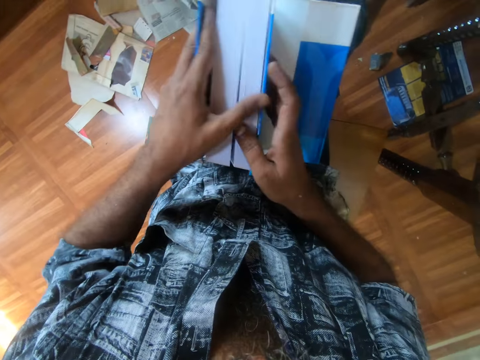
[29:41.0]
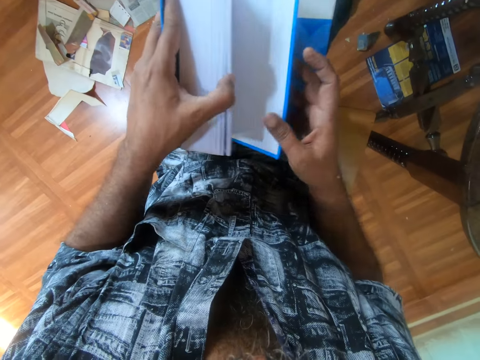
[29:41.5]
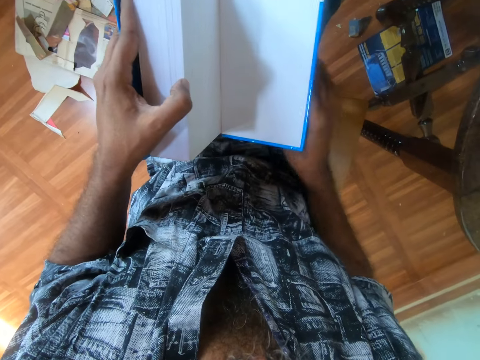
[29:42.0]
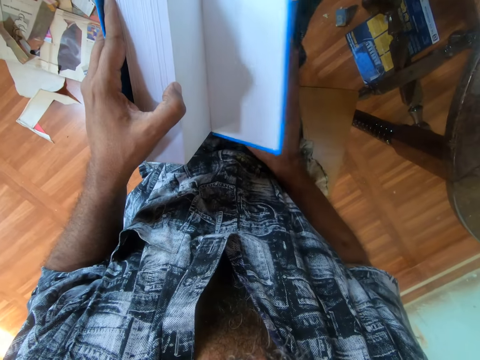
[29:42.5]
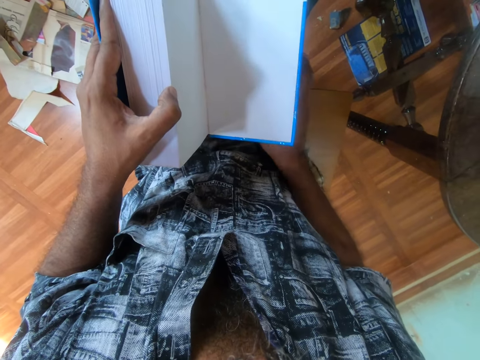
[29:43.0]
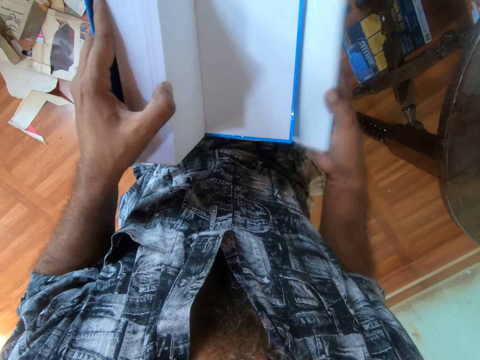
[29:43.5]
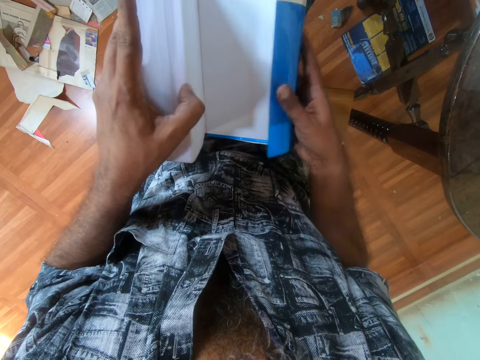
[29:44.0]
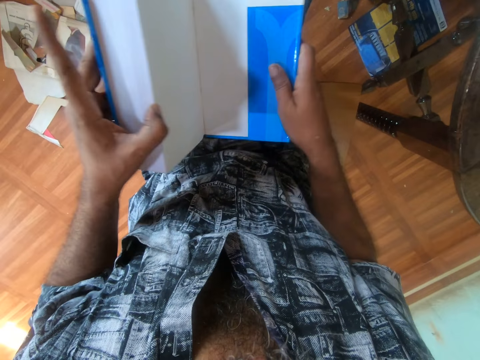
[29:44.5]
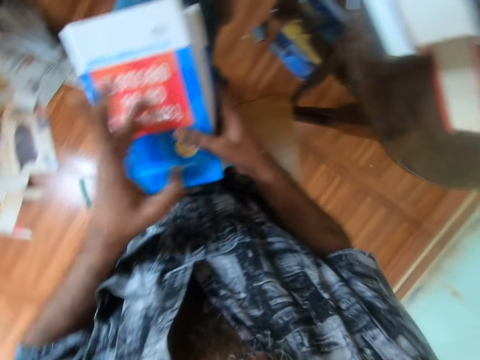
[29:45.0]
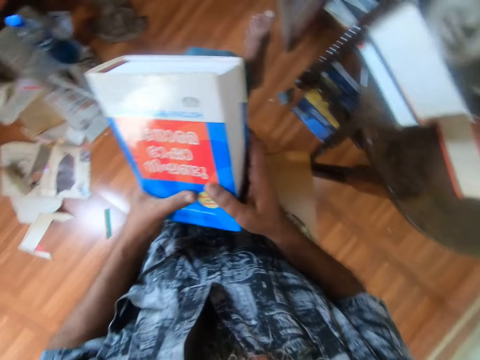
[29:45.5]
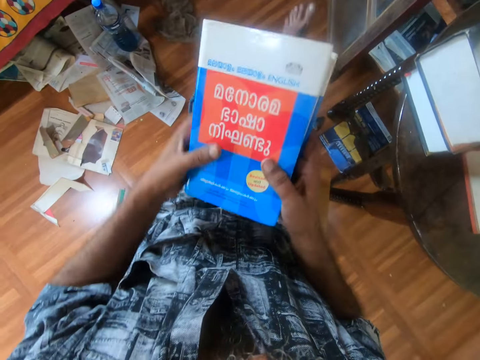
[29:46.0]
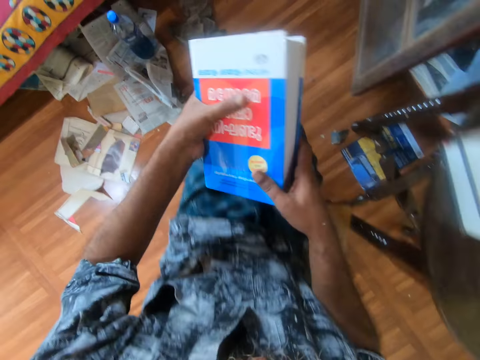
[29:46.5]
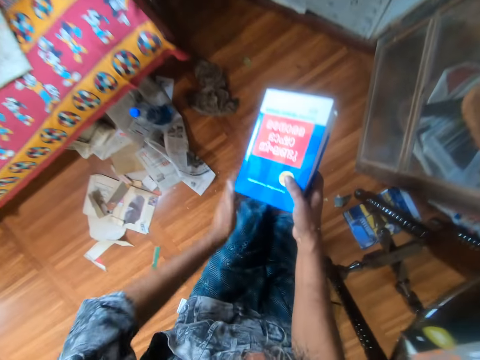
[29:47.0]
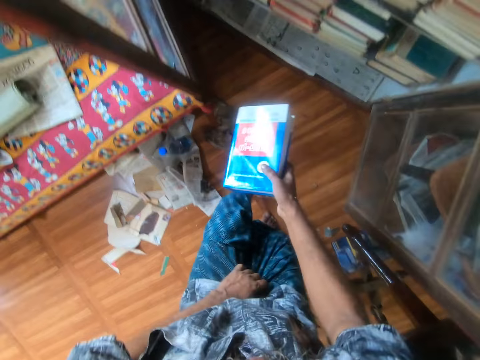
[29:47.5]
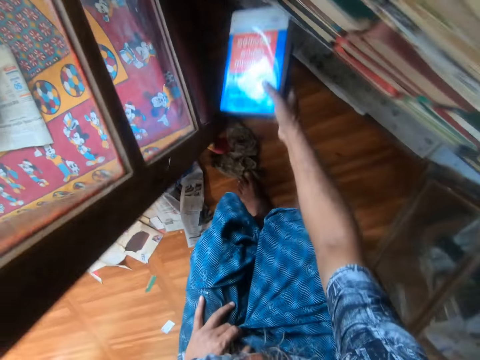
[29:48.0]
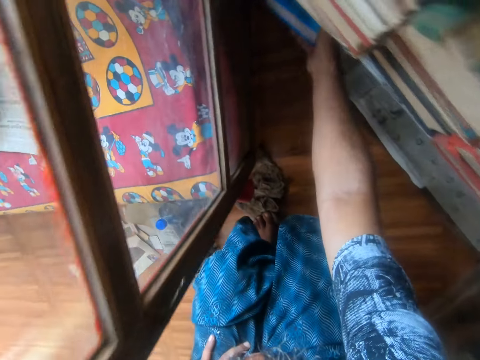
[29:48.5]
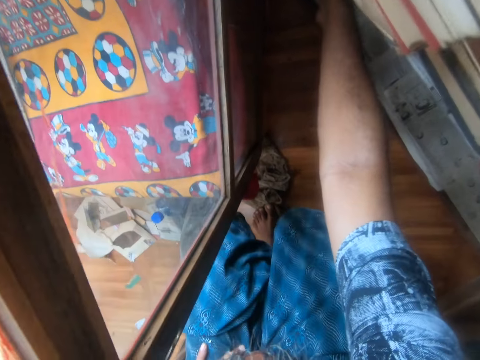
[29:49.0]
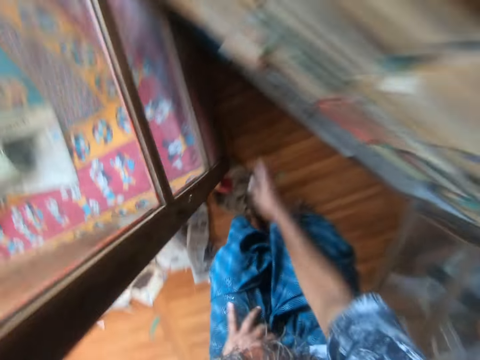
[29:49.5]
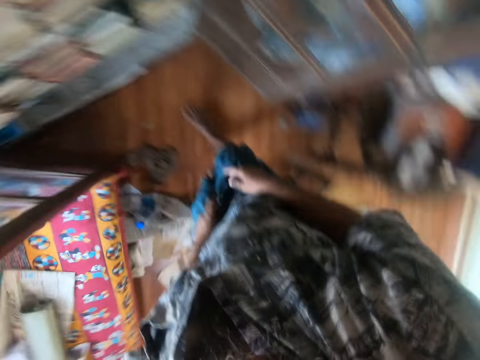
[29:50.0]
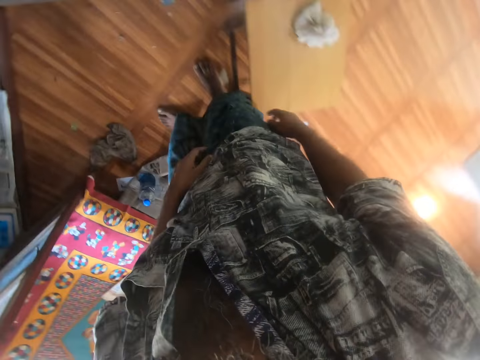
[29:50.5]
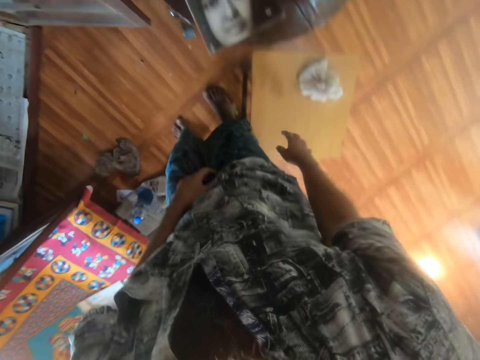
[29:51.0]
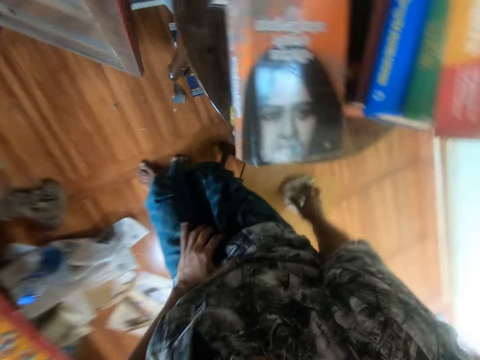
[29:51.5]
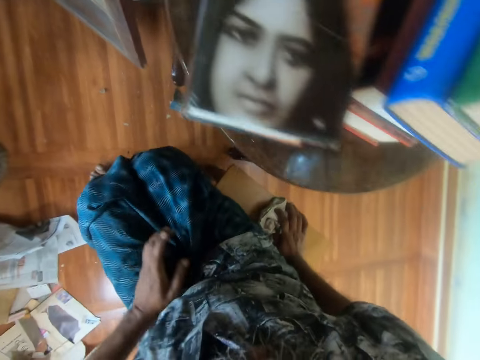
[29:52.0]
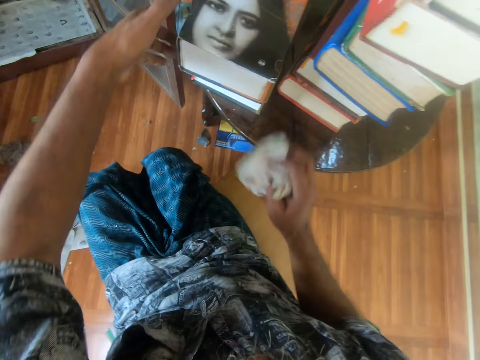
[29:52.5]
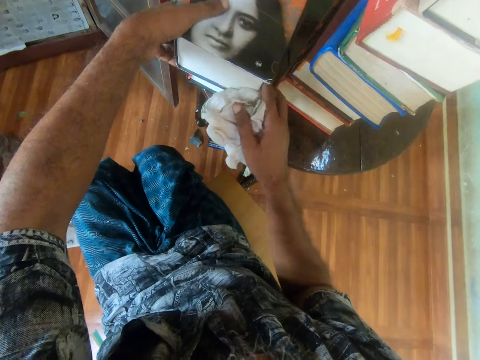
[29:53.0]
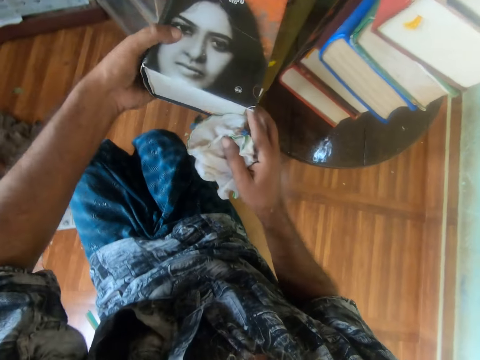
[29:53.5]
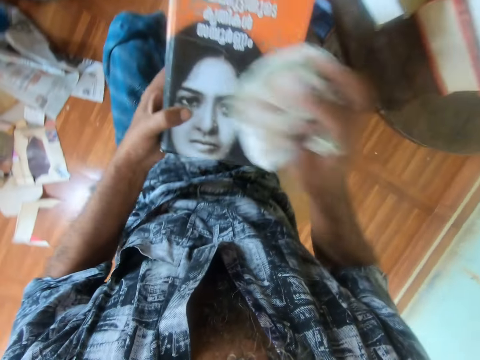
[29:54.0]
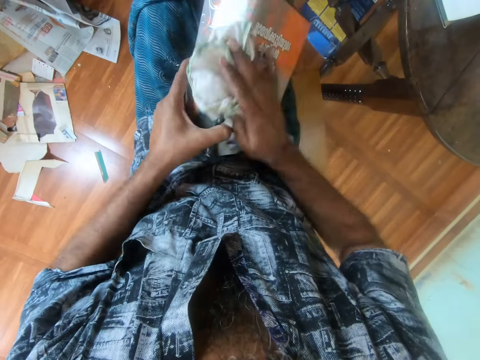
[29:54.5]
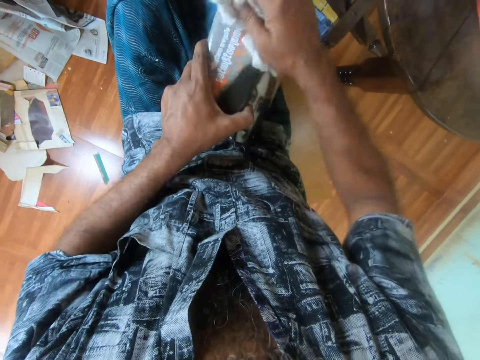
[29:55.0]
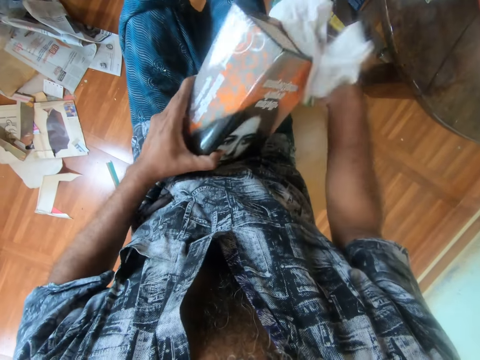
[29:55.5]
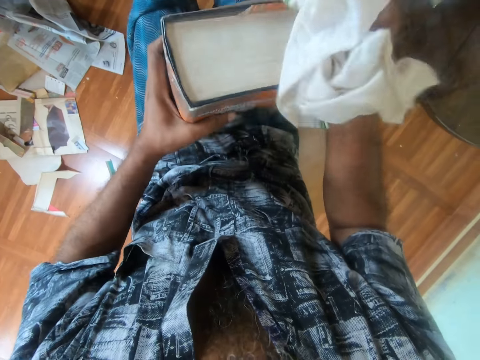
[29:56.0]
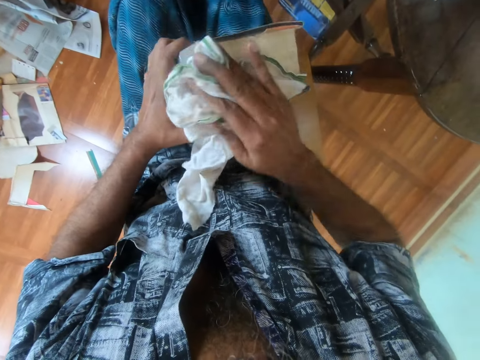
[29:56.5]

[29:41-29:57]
The camera wearer folds a cover on the book. They open the book. They fold the cover on the book. They close the book. They walk across. They drop the book on the shelf. They hold the wrapper. They sit down. They pick up a piece of cloth. They pick up the book. They wipe on the book.

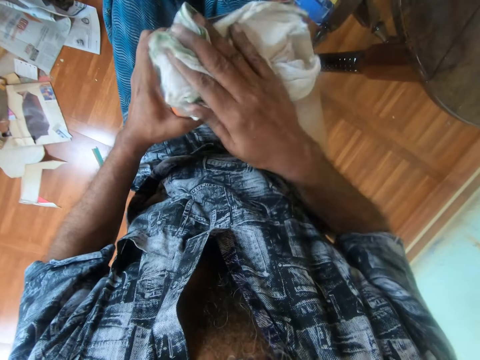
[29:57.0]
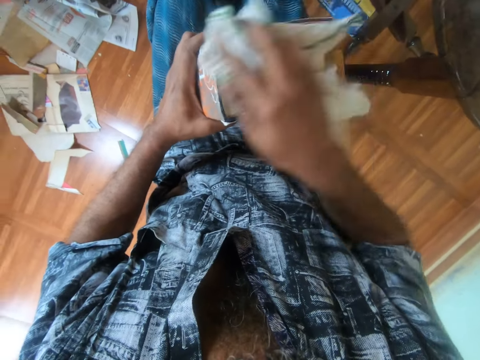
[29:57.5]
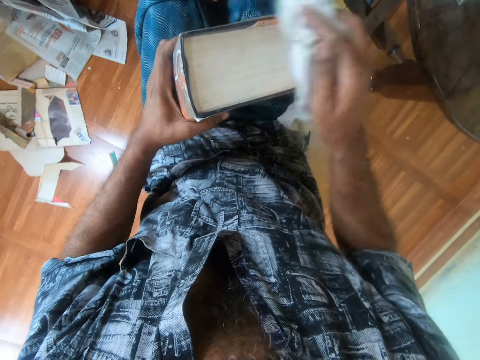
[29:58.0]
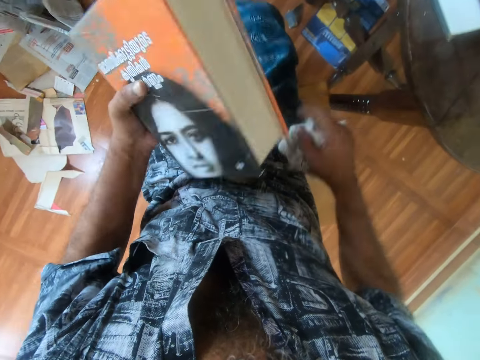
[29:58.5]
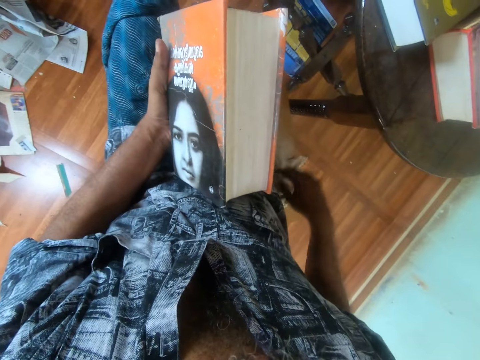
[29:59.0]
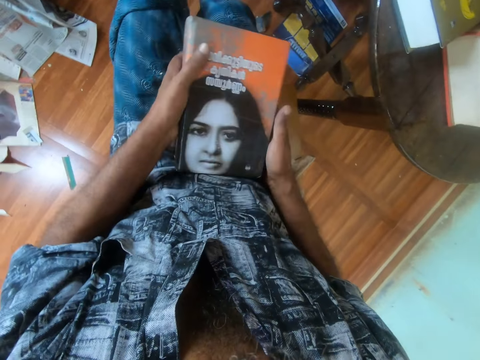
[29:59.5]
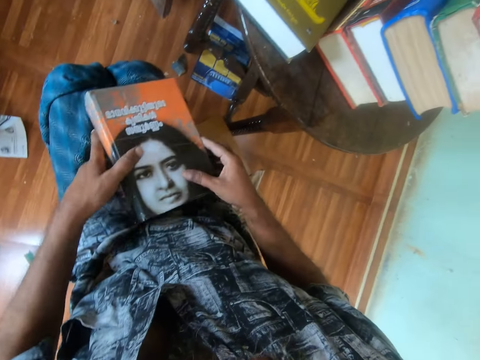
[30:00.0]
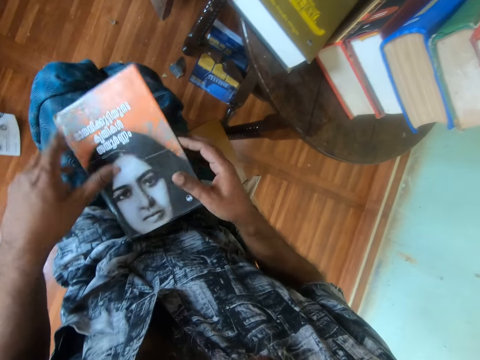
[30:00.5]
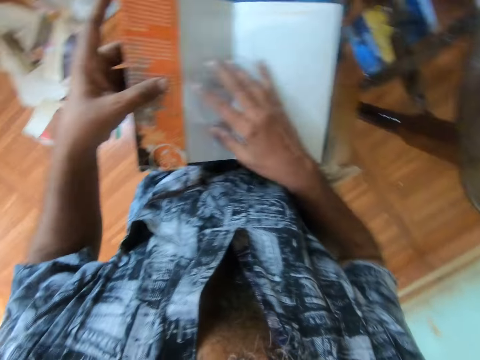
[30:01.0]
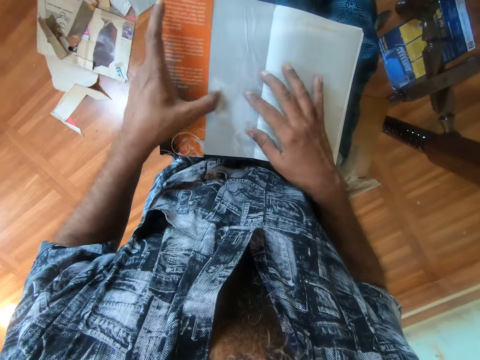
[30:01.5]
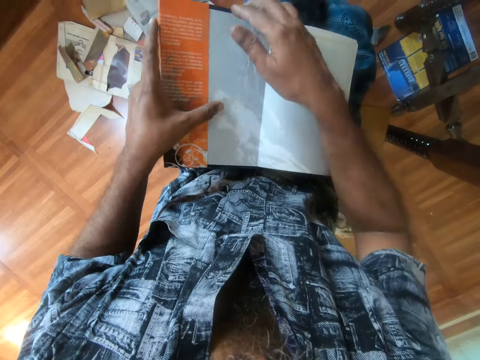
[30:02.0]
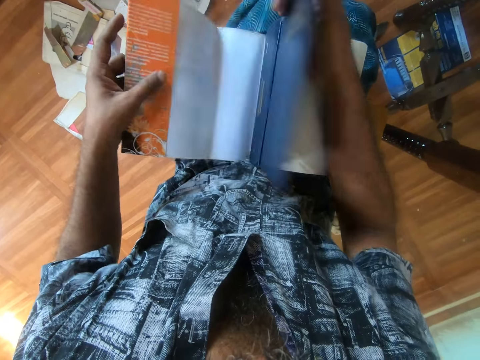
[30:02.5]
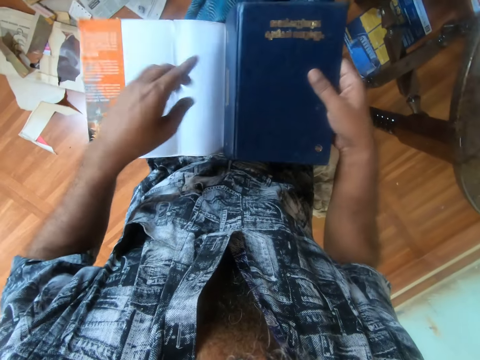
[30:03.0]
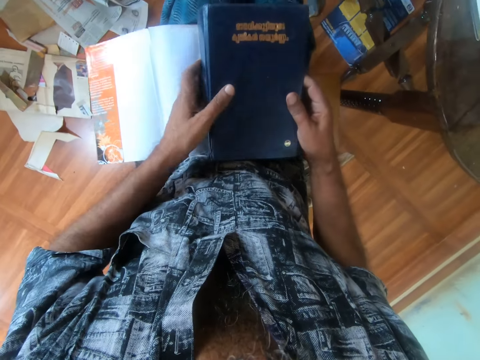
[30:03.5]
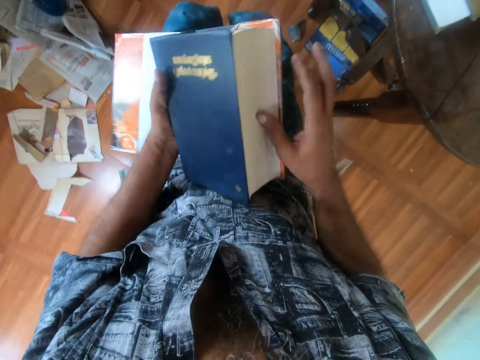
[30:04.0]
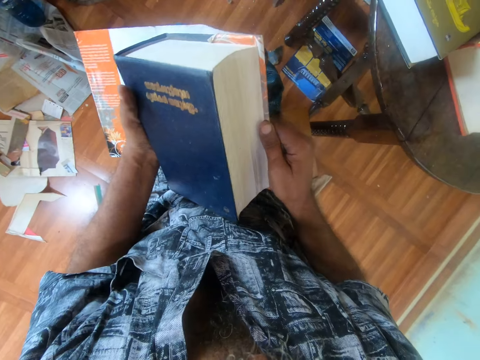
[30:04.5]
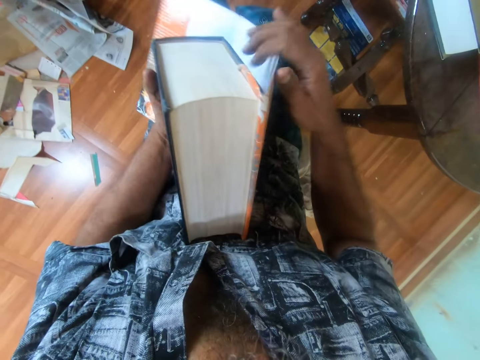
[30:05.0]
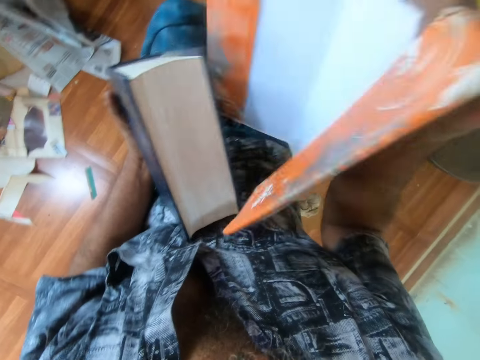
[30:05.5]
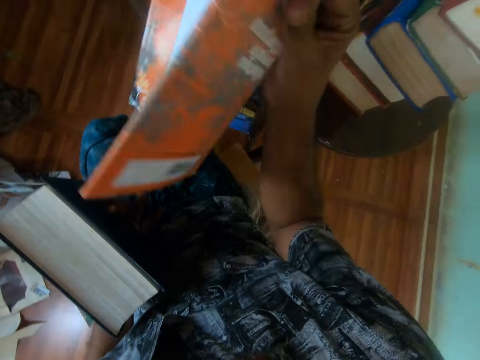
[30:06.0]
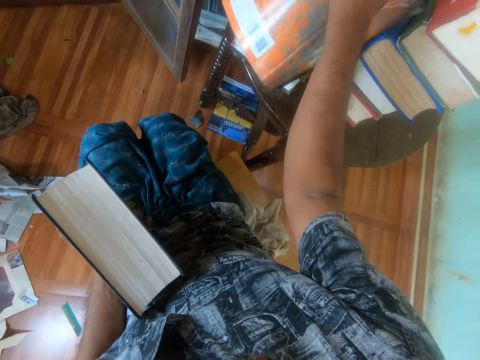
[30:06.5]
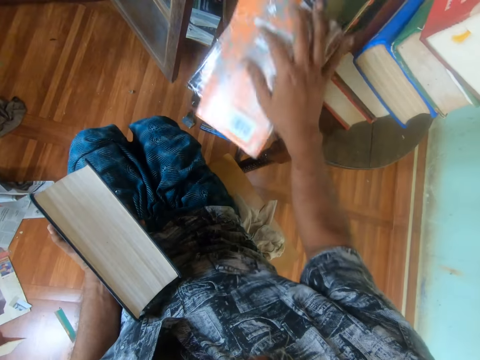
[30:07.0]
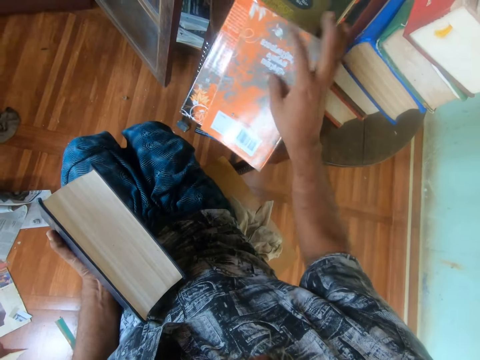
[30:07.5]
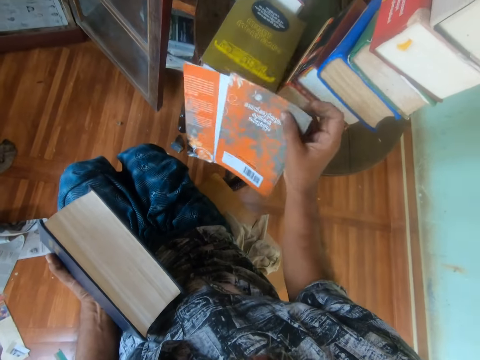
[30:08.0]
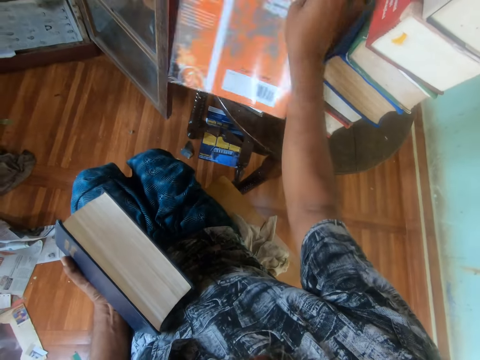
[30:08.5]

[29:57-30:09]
The camera wearer drops a piece of cloth. They open the book. They remove the book cover. They lift the book. They remove the book cover. They drop the book cover.
